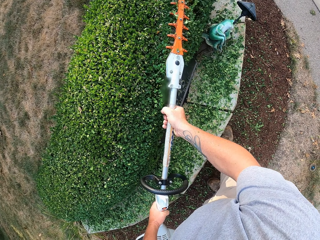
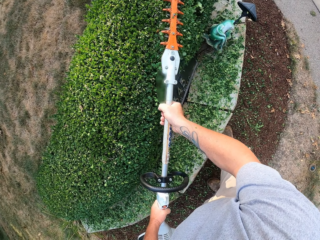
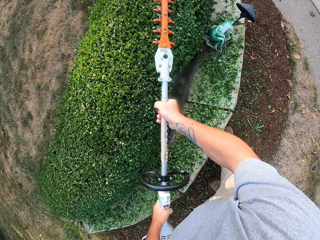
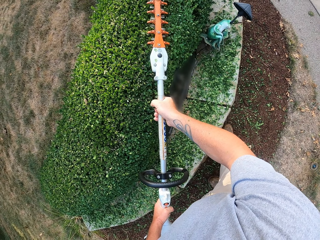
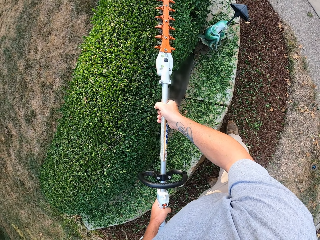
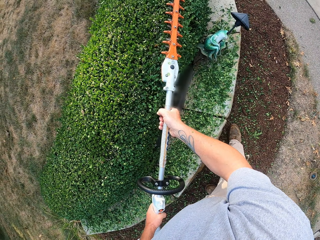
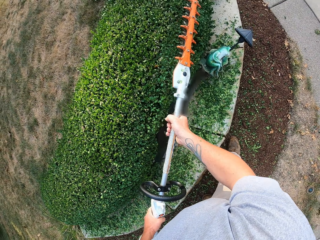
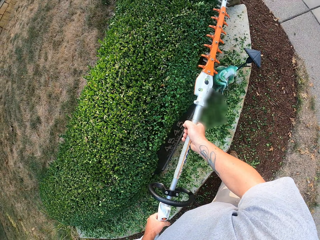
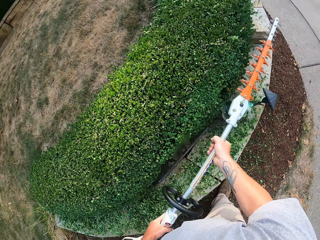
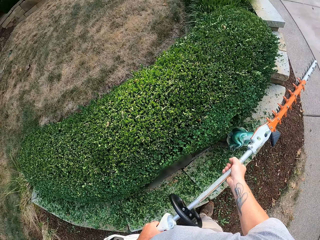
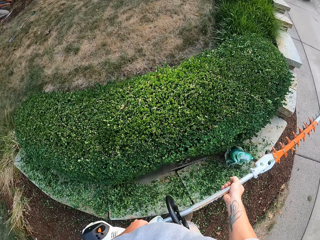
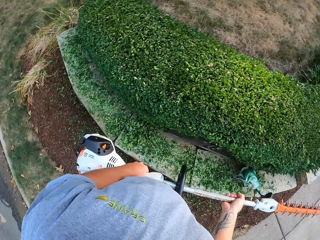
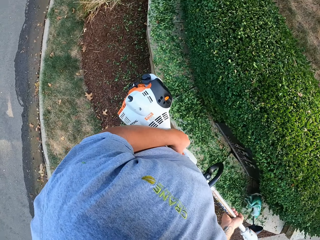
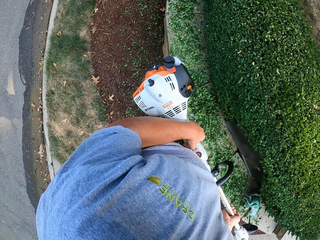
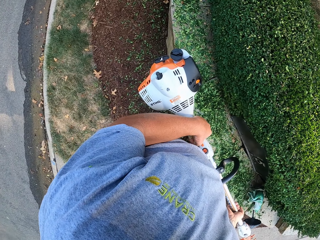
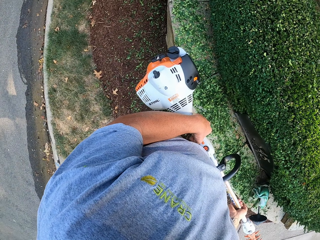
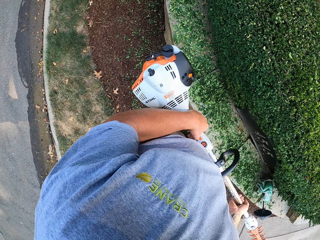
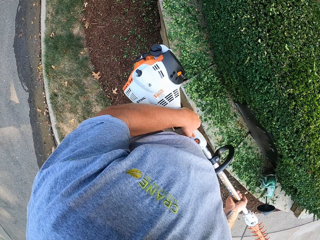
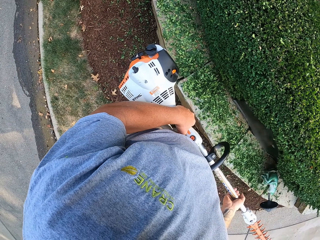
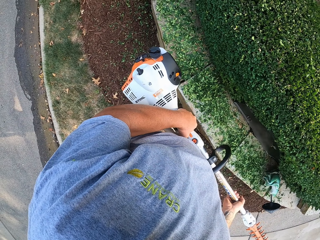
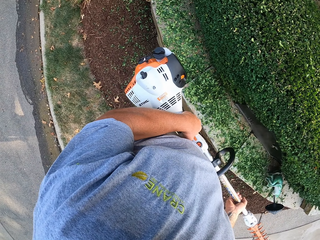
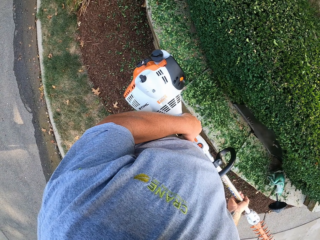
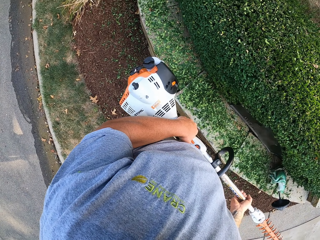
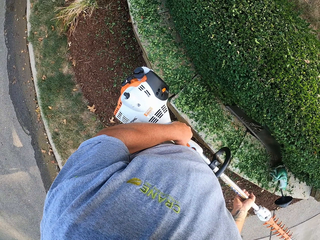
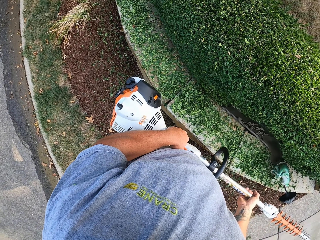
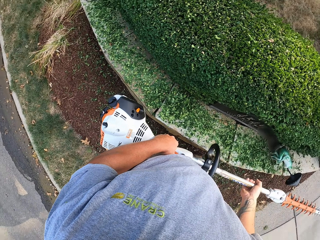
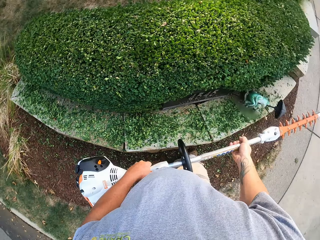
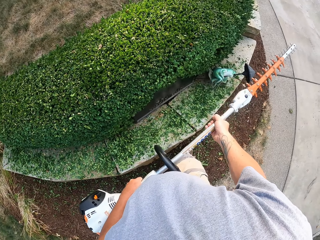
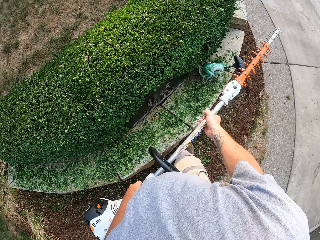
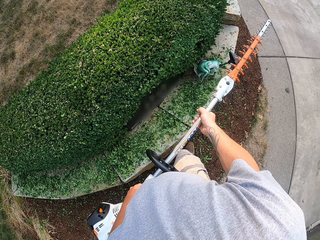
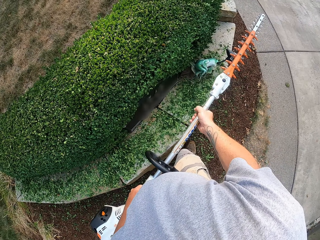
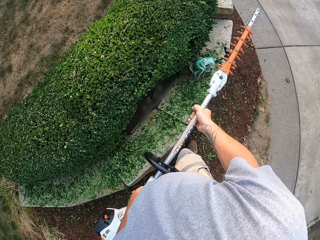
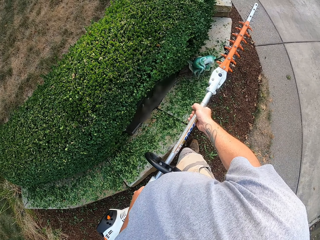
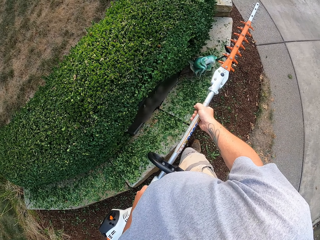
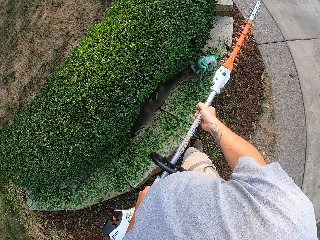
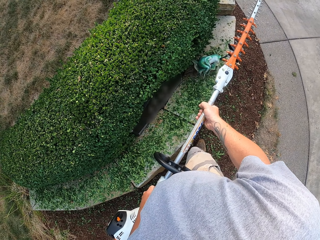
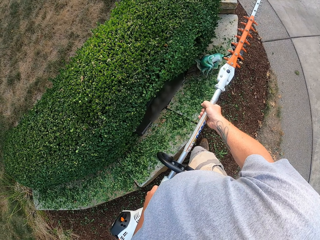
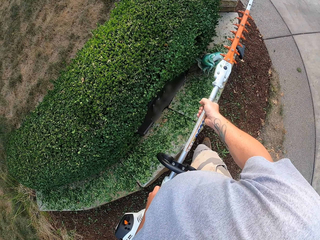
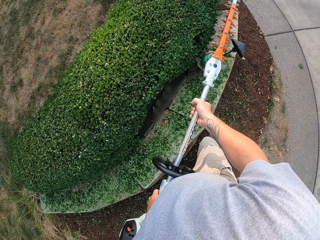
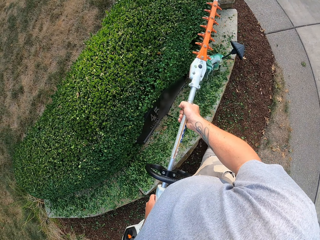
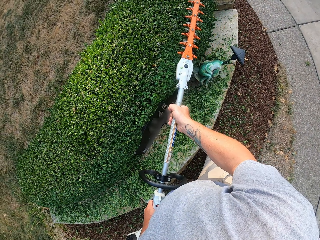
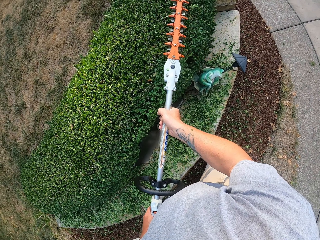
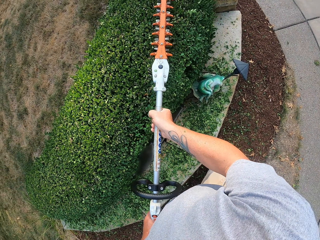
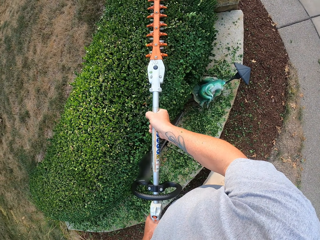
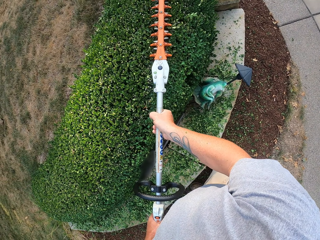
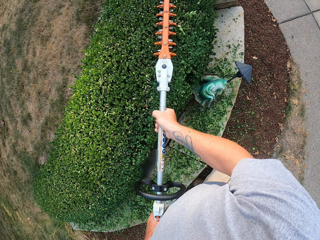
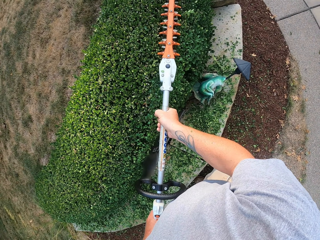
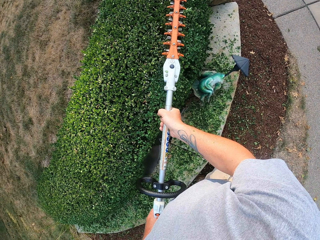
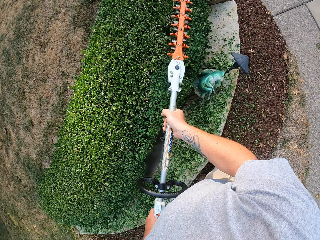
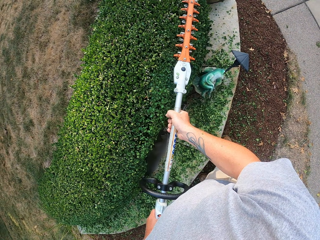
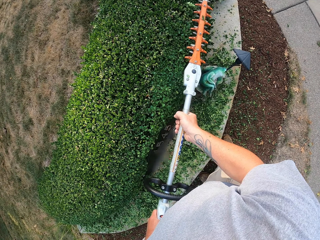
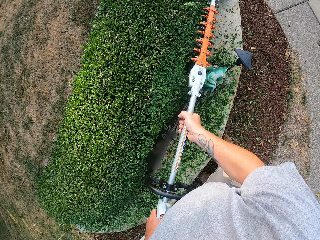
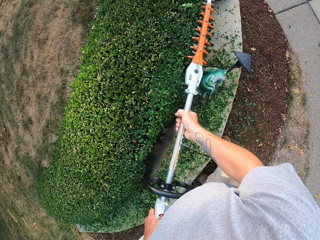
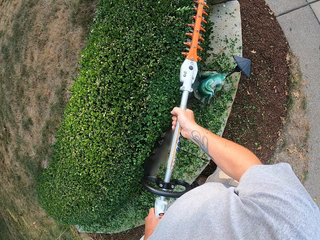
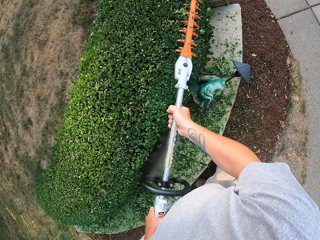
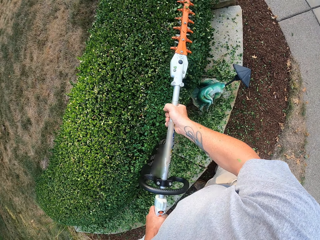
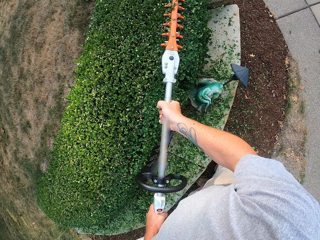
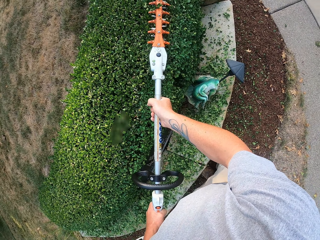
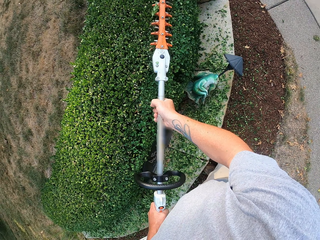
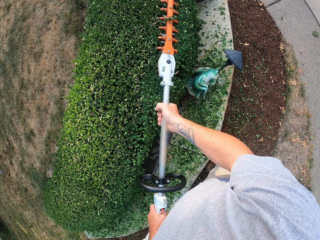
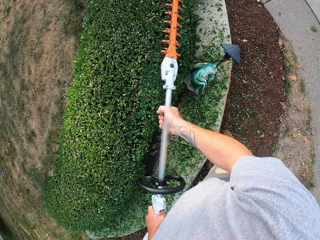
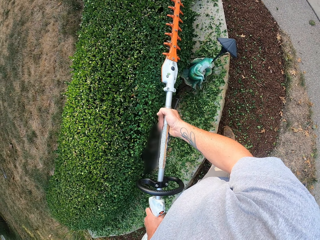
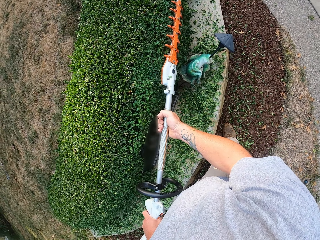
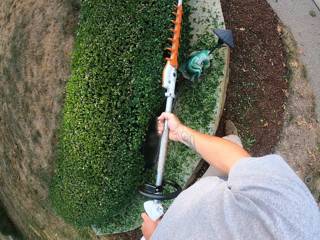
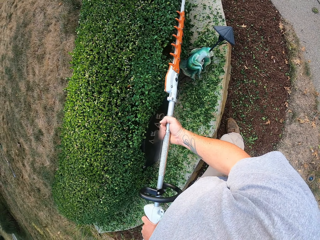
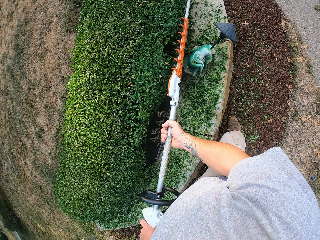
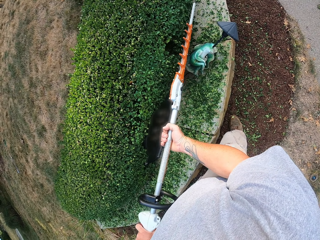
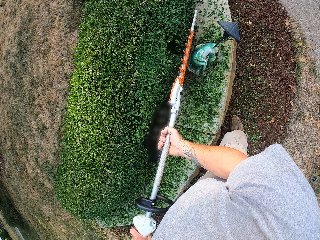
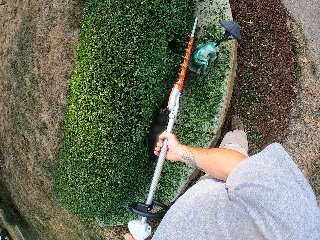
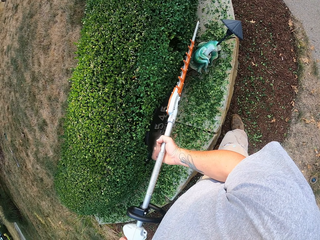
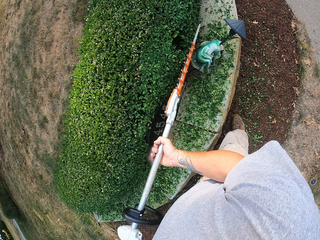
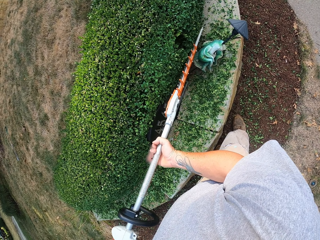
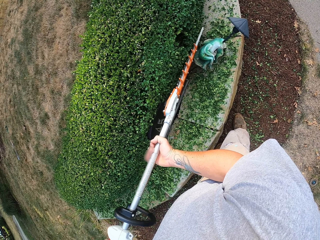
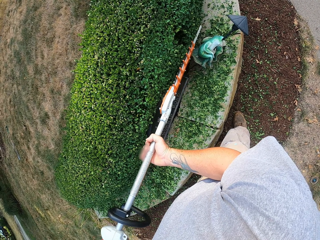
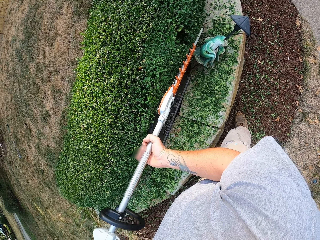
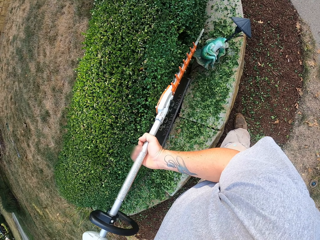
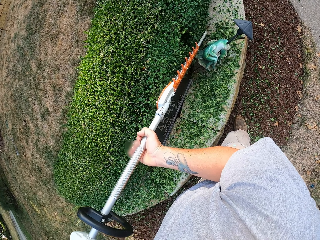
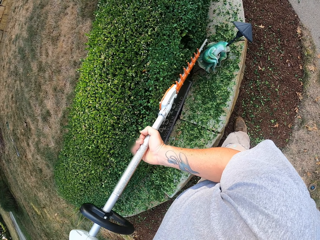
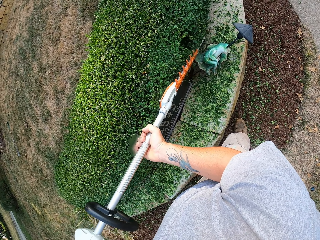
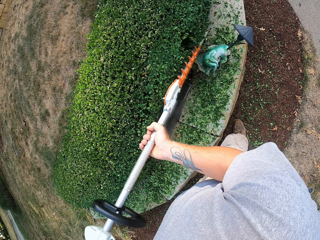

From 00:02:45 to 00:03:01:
The camera wearer walks. They stare around the flowerbed. They hold the hedge trimmer. They stand. They move the hedge trimmer. They trim the flowers or grass on the flowerbed with the trimmer.

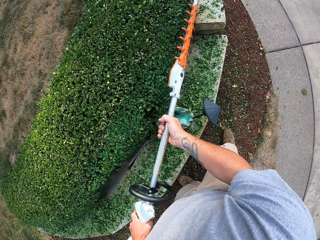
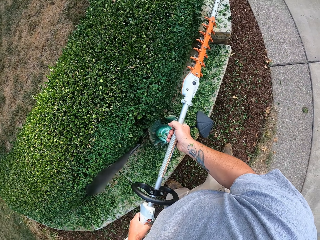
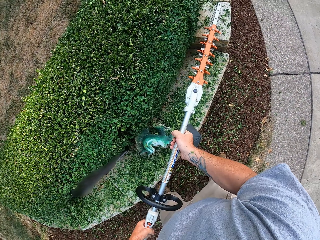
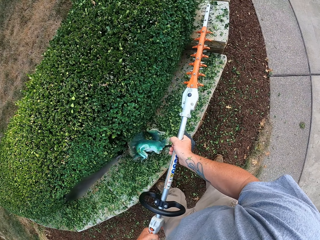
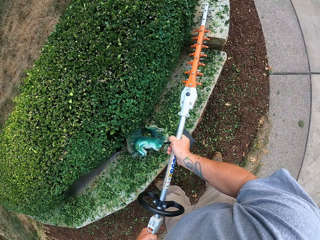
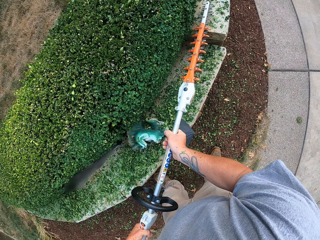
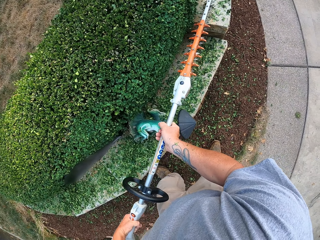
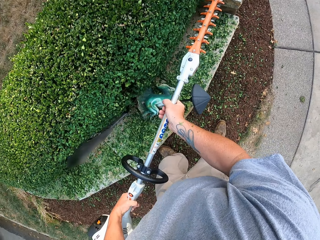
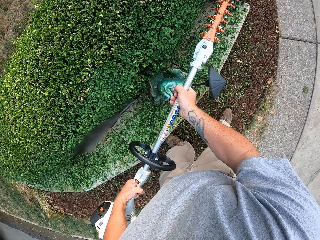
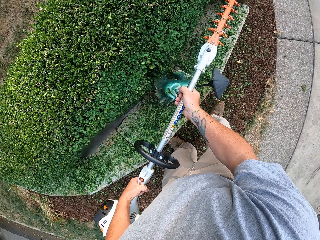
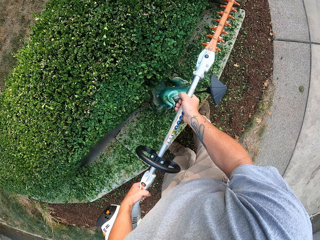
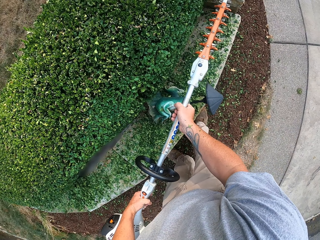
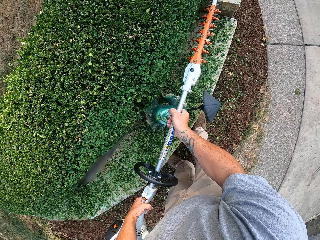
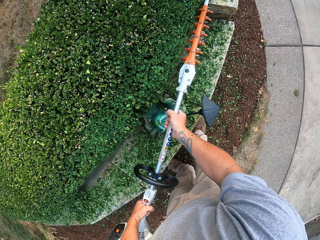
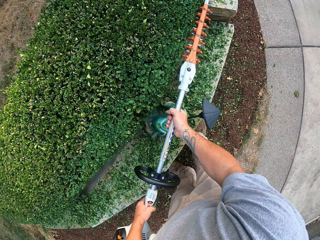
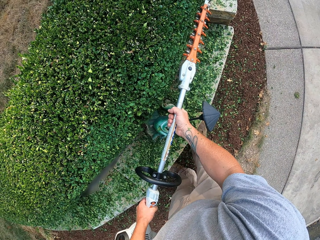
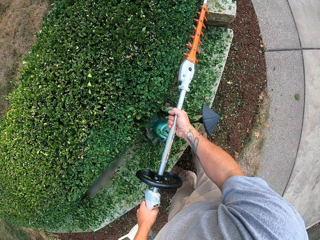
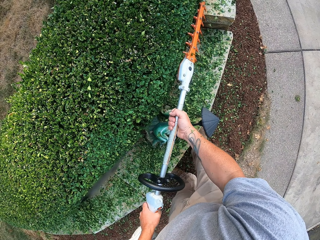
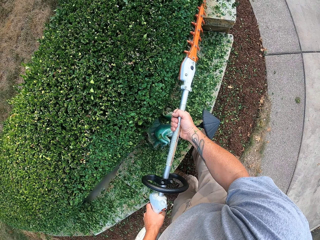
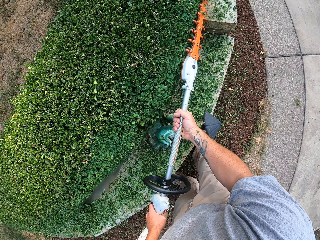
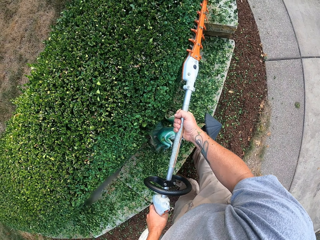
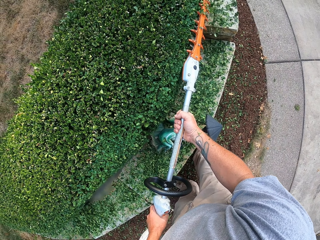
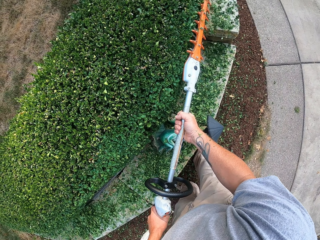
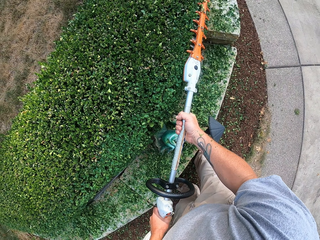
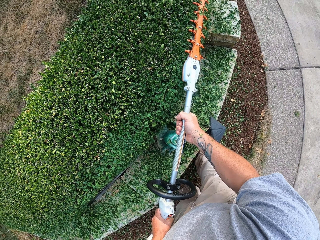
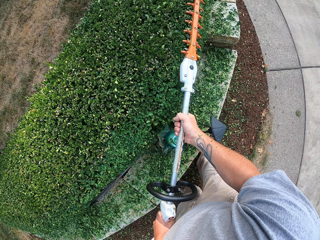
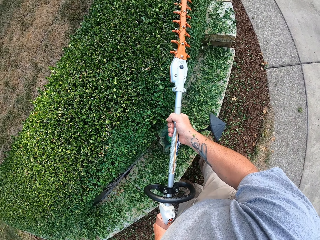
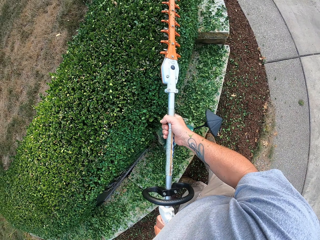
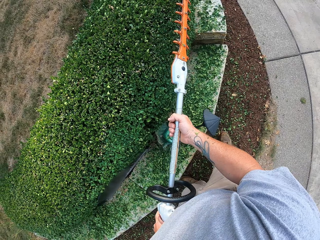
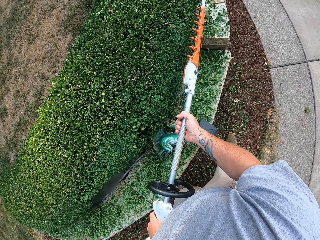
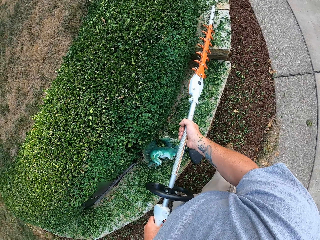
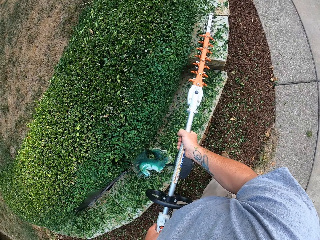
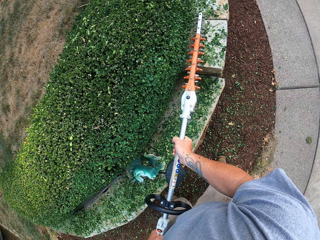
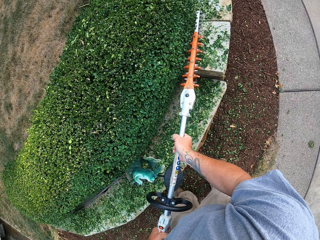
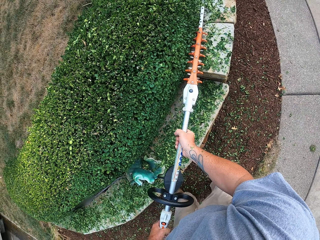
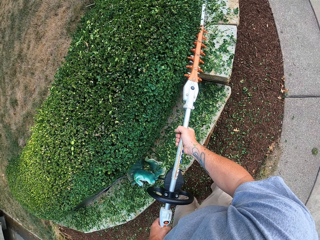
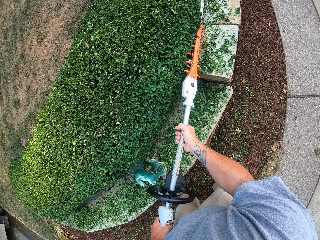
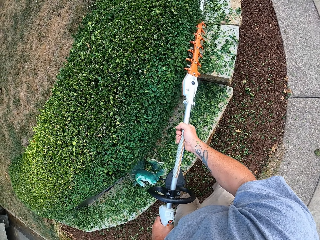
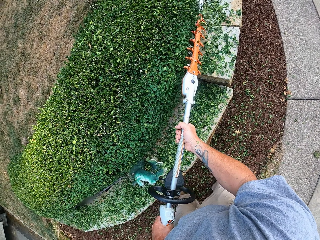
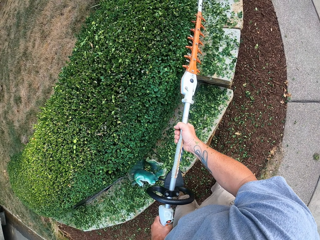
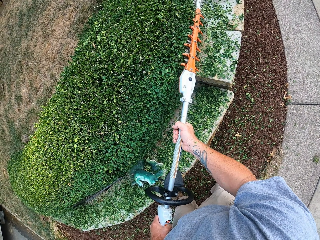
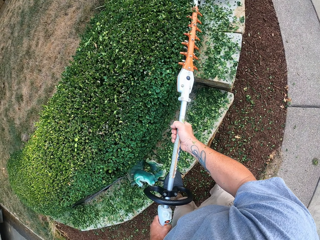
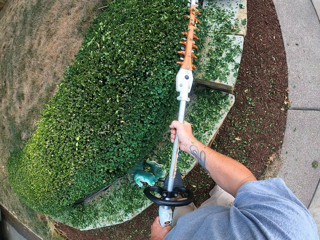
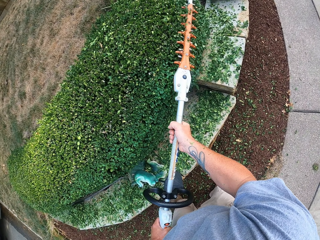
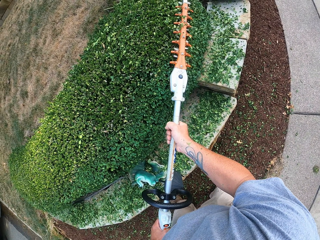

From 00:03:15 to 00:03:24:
The camera wearer walks while trimming.
